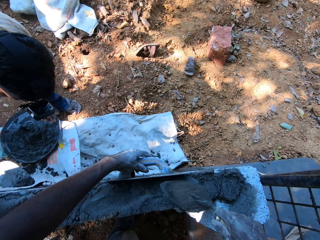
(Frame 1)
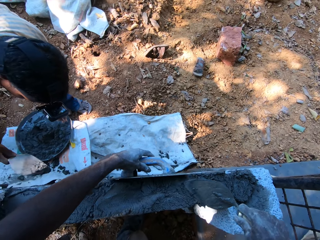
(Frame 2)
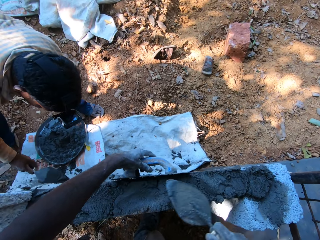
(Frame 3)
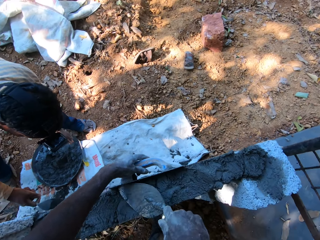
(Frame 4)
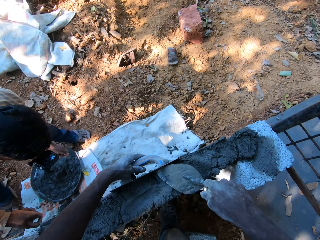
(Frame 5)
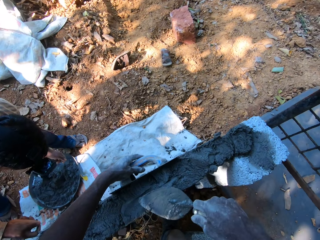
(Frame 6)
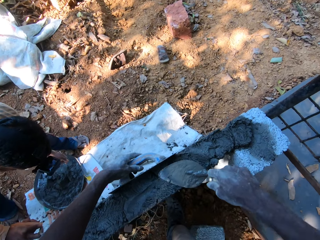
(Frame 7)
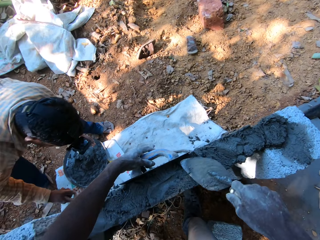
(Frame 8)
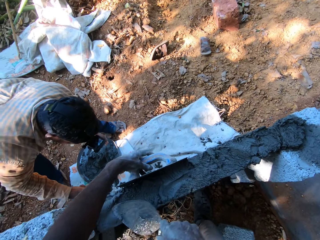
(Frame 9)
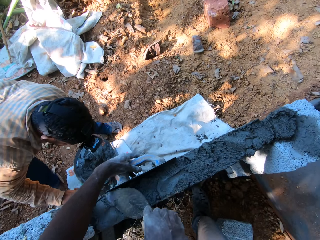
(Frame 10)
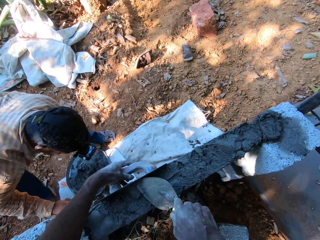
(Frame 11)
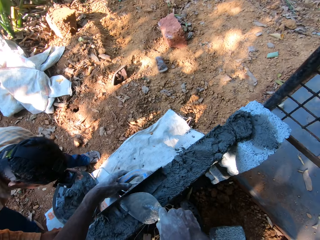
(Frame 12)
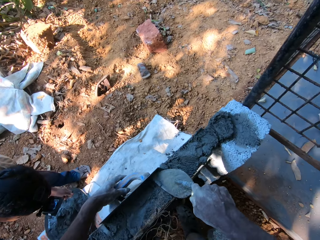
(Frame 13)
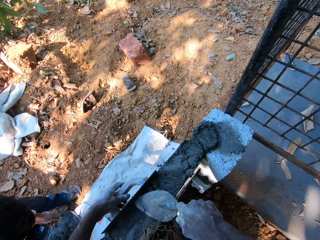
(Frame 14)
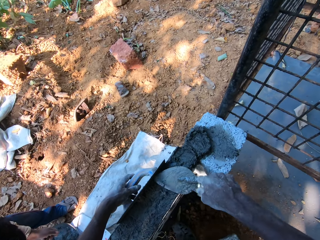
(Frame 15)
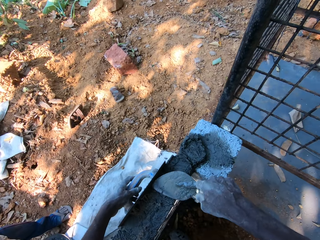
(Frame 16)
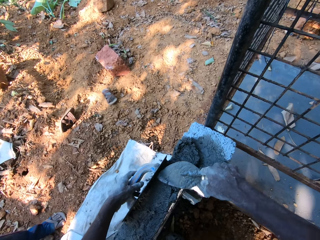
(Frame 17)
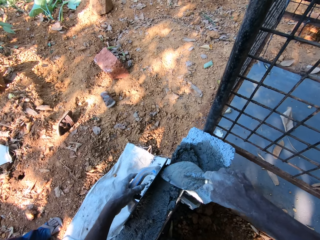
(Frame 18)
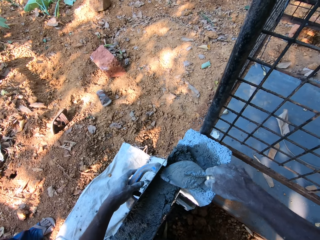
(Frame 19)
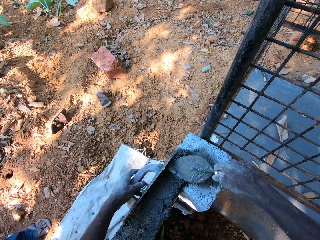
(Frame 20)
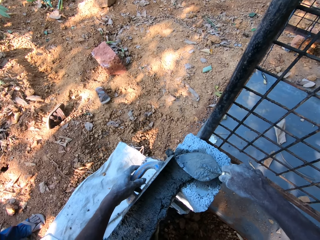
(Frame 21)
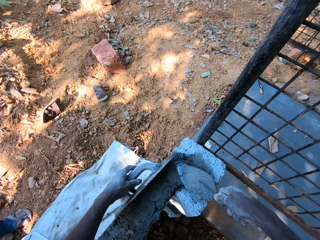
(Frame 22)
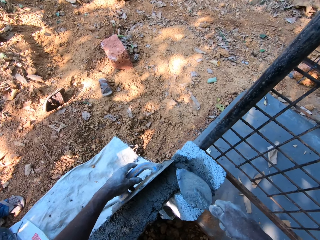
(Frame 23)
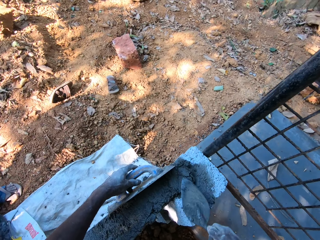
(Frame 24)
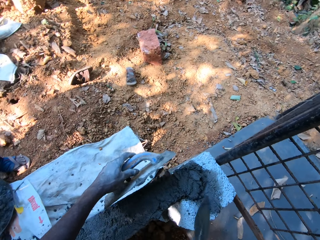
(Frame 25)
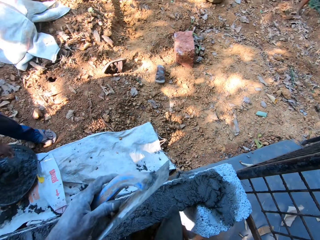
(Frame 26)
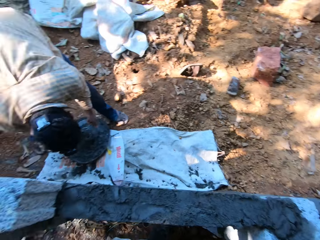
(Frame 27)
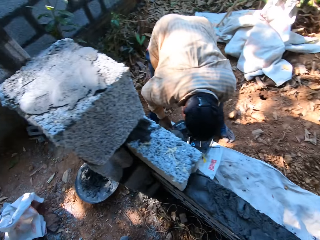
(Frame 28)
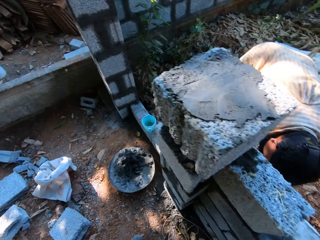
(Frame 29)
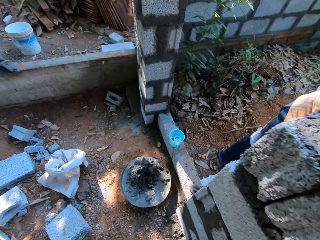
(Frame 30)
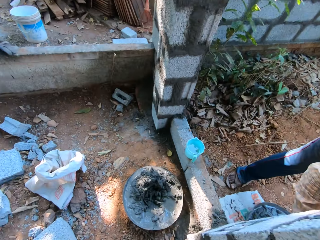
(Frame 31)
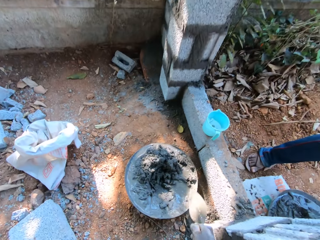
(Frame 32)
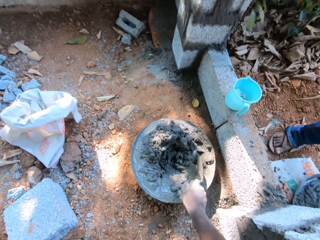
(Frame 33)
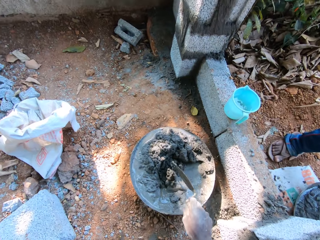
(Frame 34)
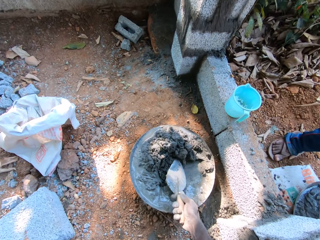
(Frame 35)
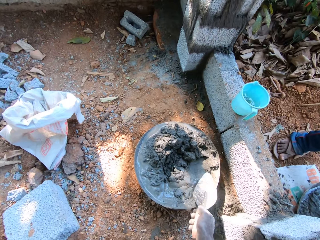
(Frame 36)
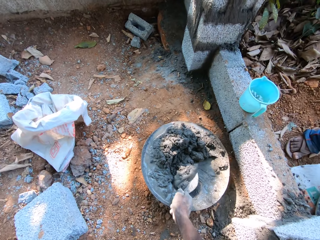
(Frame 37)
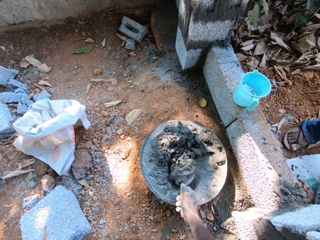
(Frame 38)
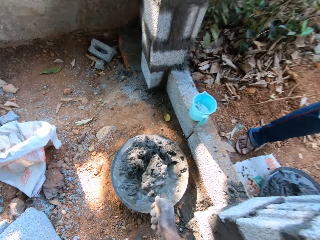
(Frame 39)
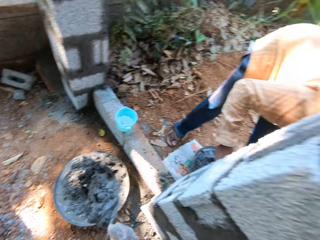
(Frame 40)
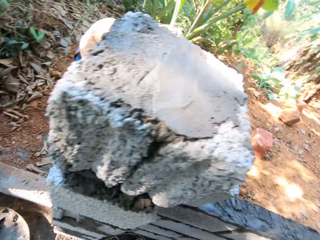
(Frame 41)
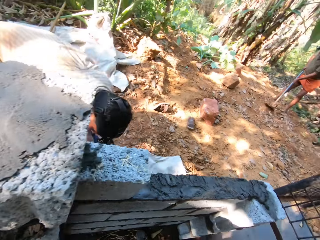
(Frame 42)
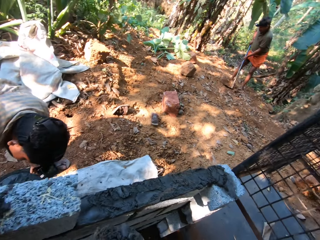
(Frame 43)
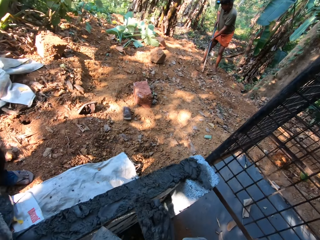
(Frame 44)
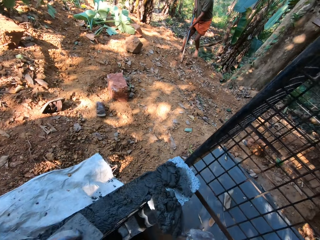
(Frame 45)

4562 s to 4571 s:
The camera wearer levels concrete on the wall with a trowel. The man scoops concrete from the pan with a brick trowel in his right hand. The camera wearer turns around the construction site. He scoops concrete in the pan with the brick trowel in his right hand.

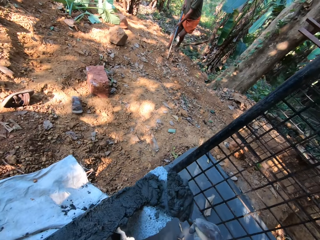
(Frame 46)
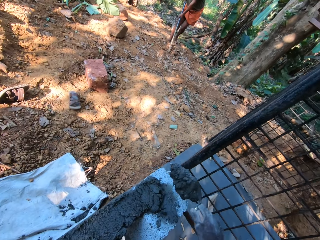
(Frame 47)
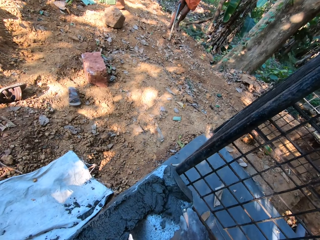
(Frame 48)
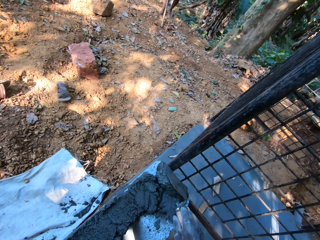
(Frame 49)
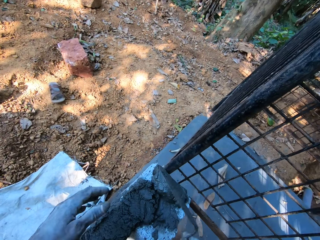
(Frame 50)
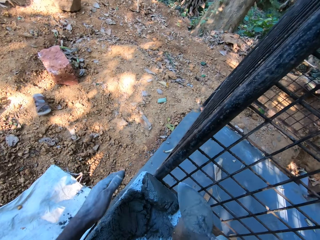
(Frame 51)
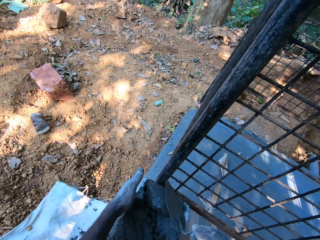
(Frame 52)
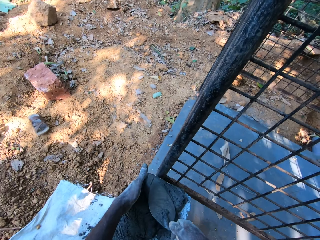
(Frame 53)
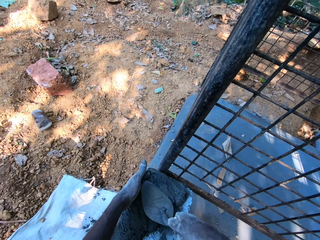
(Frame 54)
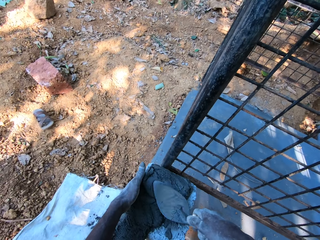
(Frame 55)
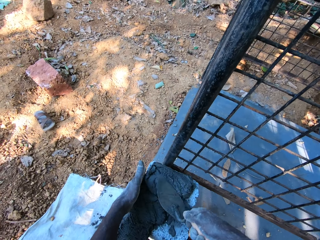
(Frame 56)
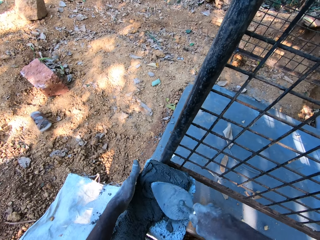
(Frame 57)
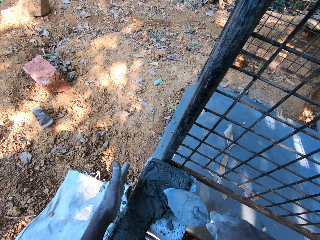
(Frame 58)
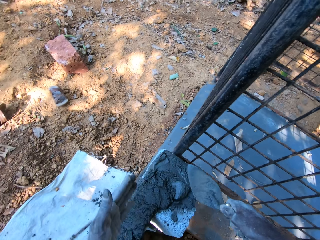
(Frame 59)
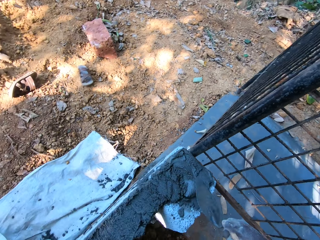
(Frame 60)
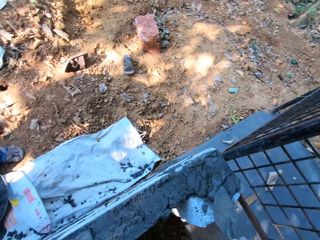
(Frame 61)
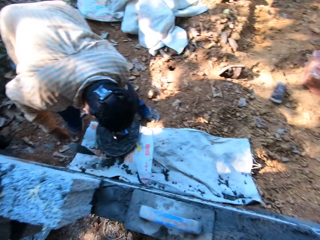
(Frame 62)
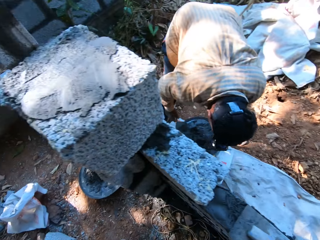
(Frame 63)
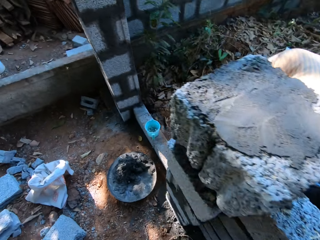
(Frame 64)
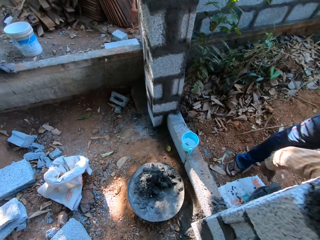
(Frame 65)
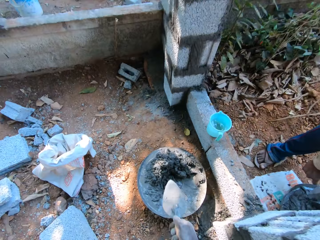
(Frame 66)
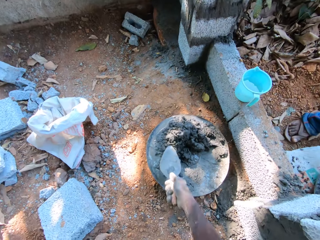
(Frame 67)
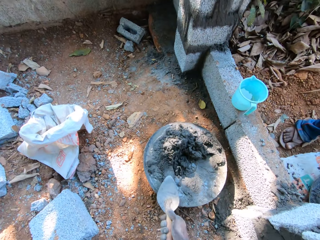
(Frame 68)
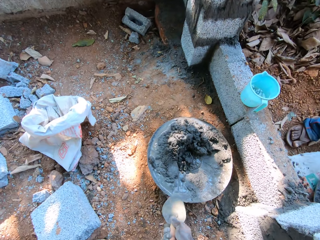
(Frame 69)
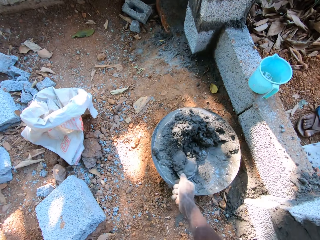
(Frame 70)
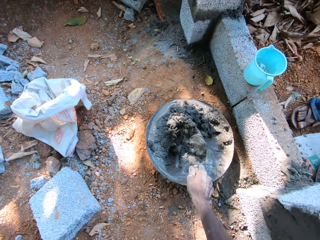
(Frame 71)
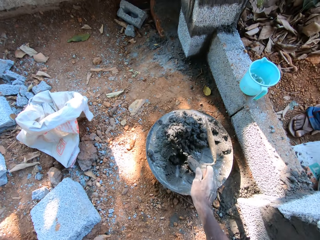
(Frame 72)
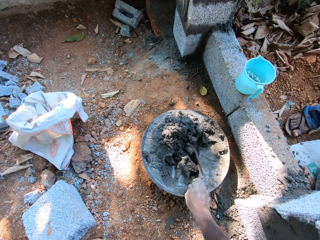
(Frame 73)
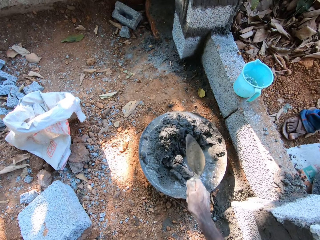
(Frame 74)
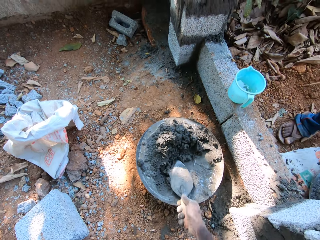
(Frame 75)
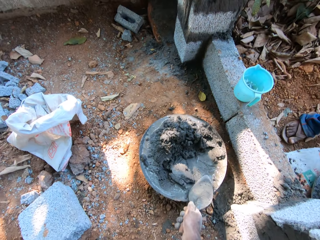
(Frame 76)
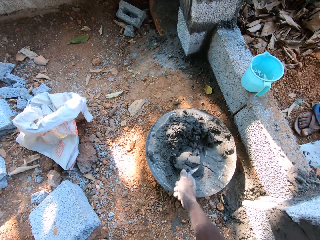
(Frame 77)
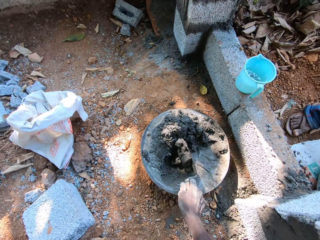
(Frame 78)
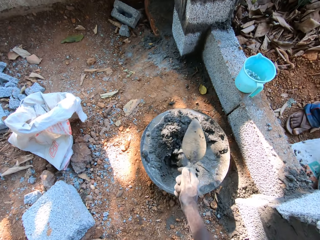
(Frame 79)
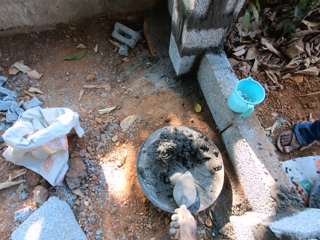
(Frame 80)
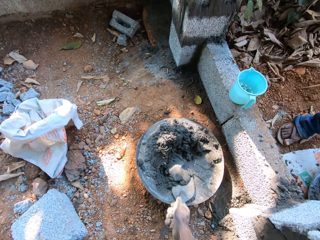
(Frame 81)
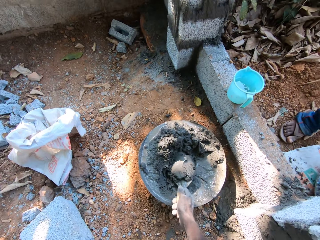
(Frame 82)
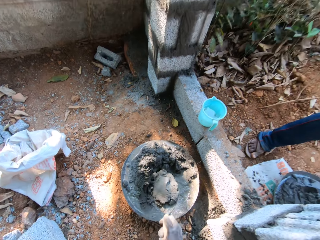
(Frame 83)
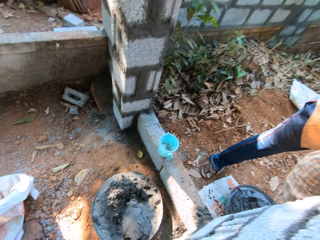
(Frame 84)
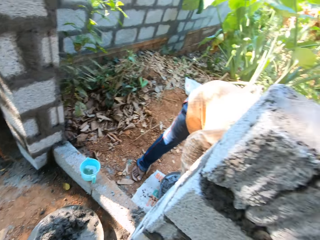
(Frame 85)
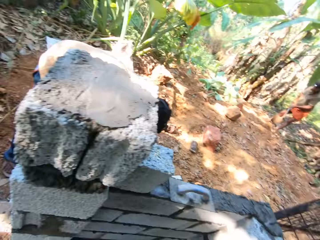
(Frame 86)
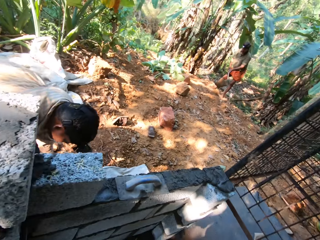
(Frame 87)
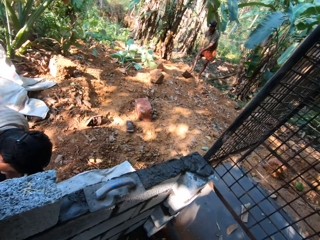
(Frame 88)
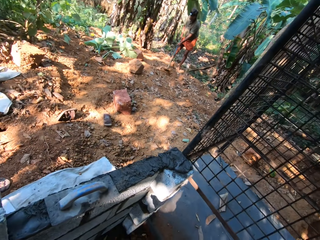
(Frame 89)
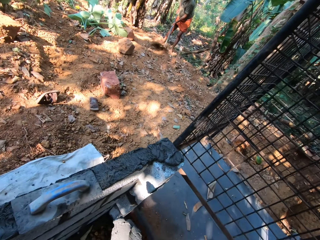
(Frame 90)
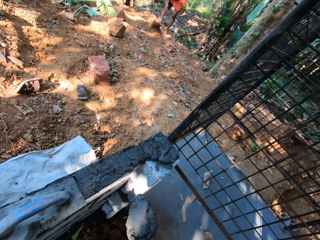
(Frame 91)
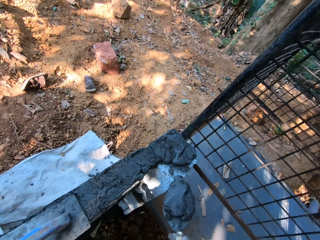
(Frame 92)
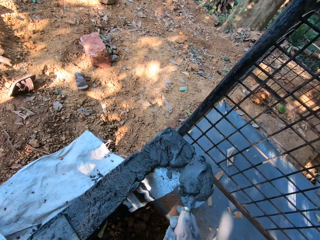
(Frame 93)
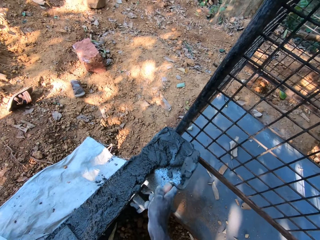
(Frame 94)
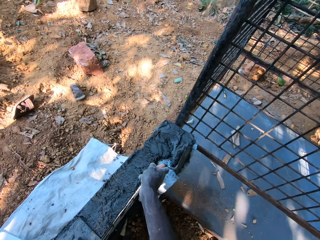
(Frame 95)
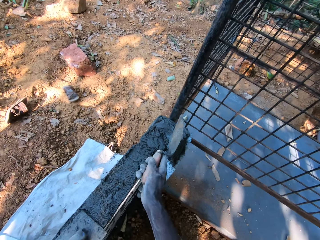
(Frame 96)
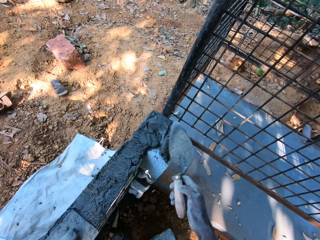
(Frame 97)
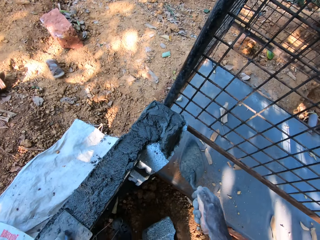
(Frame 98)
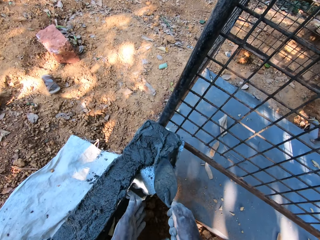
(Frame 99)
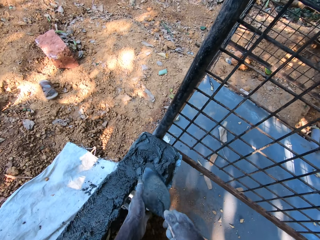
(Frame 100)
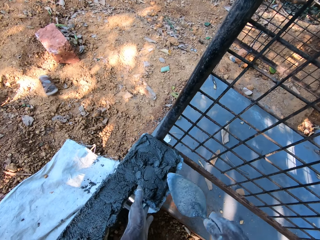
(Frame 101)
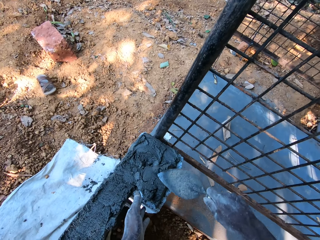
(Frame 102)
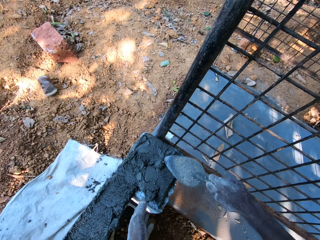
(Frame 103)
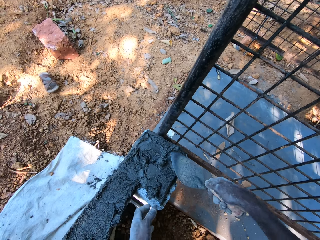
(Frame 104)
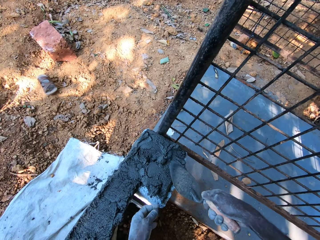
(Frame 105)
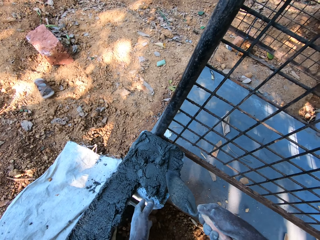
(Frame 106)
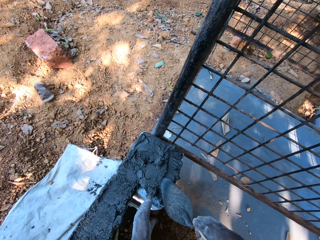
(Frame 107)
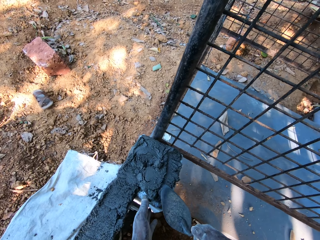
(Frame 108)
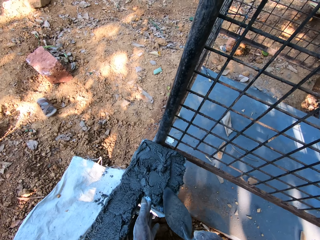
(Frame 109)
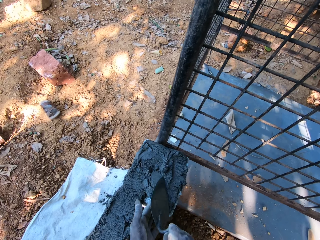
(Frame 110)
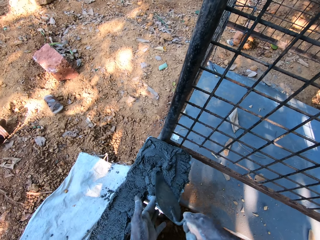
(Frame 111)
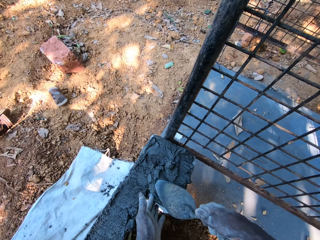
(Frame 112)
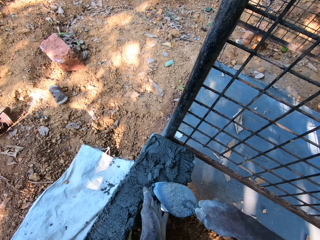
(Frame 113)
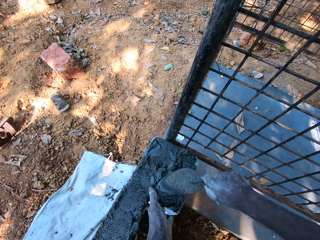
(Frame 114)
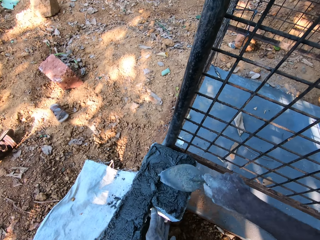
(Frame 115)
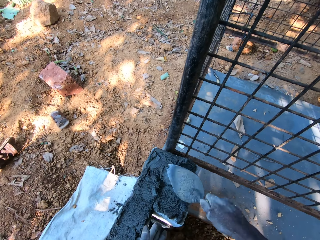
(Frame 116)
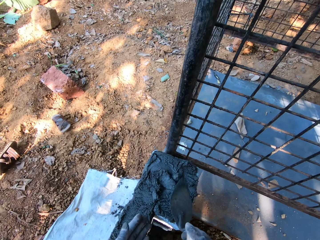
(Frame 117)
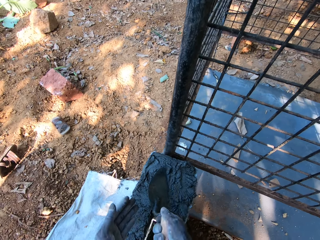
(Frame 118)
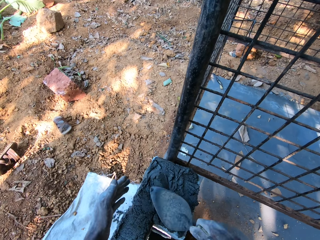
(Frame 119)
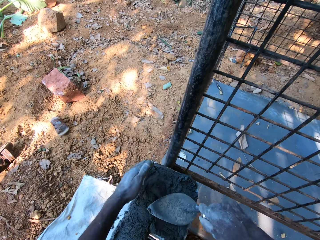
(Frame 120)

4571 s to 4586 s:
The camera wearer pours concrete on the fence with the brick trowel in his right hand. He spreads the concrete on the fence with the brick trowel in his right hand. He turns around the construction site. He stirs concrete in the pan or bowl with the brick trowel in his right hand. He scoops concrete from the bowl. He turns around the construction site. He interacts with a man. He pours concrete on the fence with the brick trowel in his right hand. He spreads the concrete on the fence with the brick trowel in his right hand.
